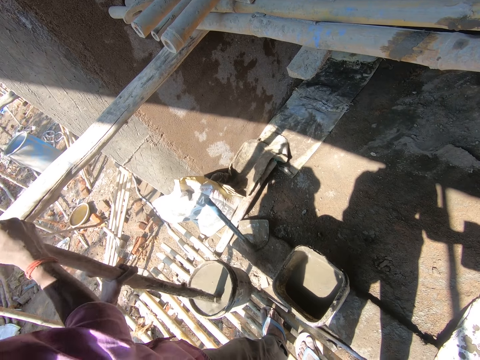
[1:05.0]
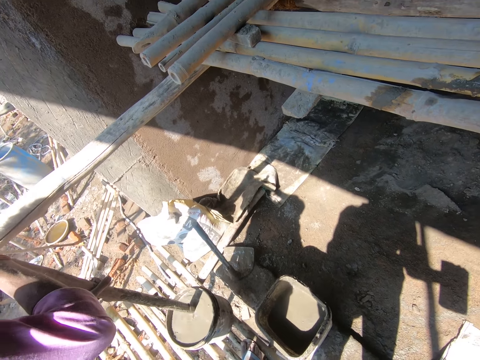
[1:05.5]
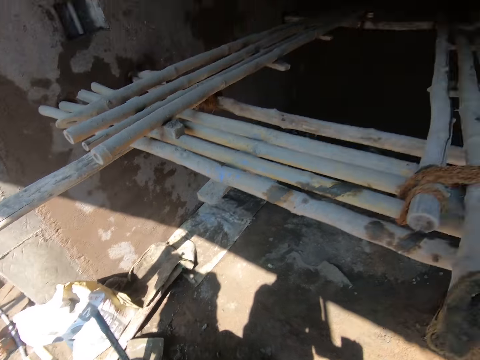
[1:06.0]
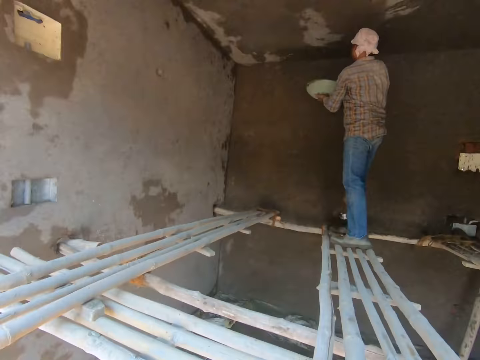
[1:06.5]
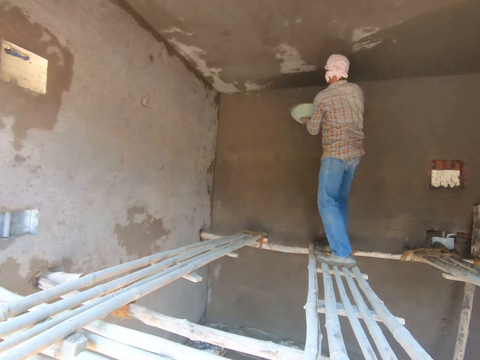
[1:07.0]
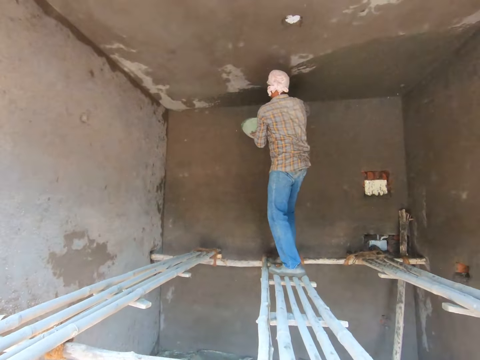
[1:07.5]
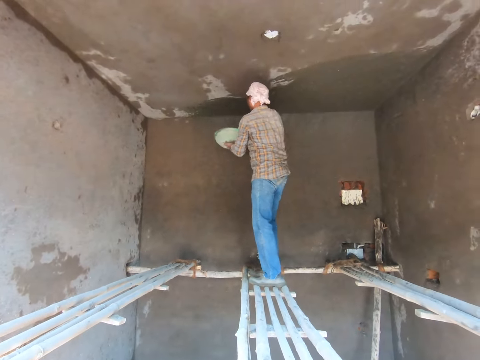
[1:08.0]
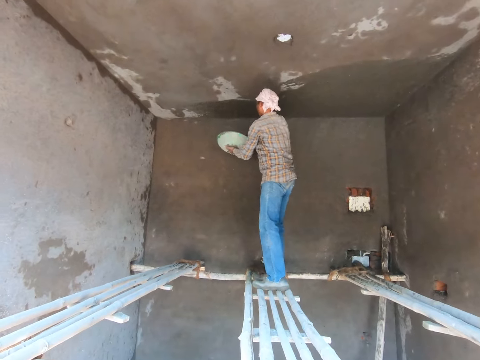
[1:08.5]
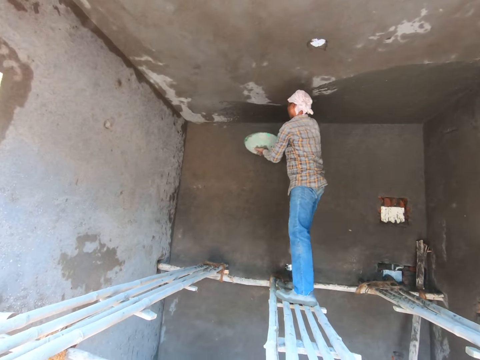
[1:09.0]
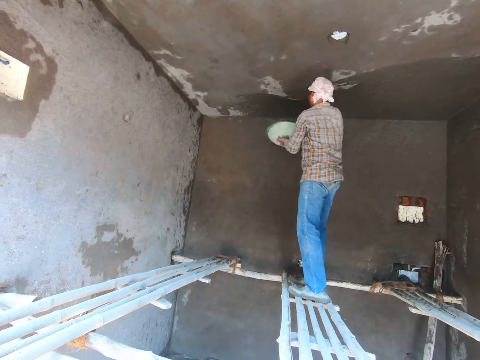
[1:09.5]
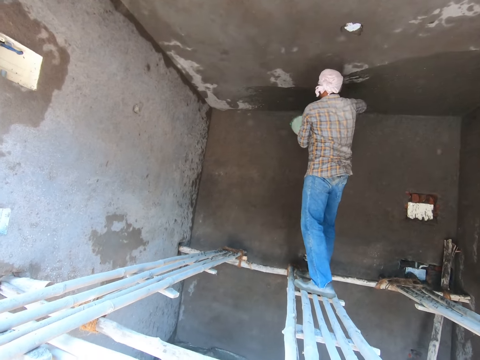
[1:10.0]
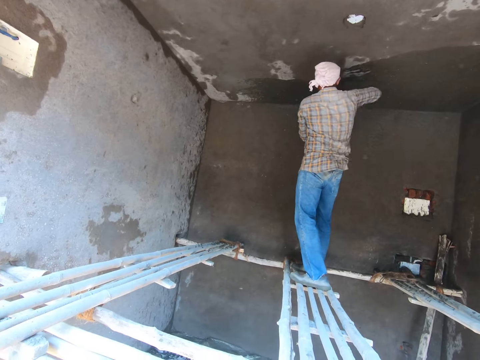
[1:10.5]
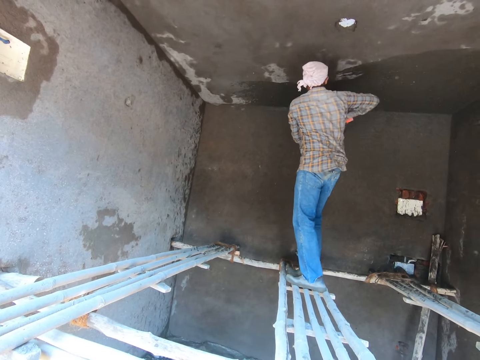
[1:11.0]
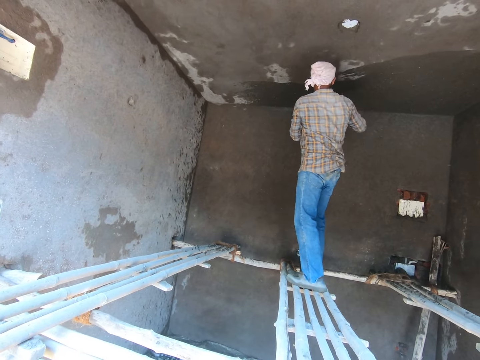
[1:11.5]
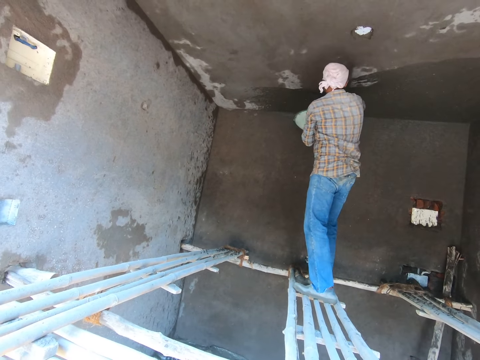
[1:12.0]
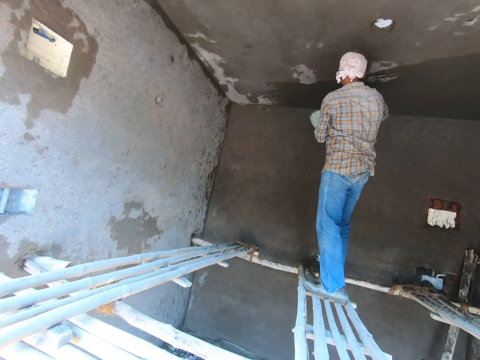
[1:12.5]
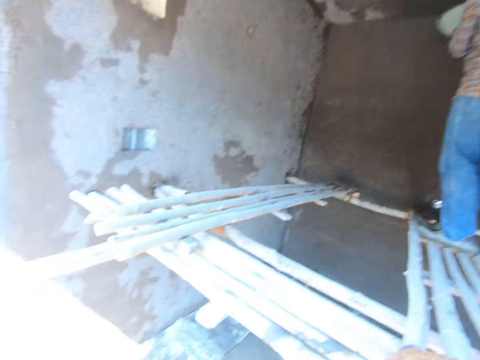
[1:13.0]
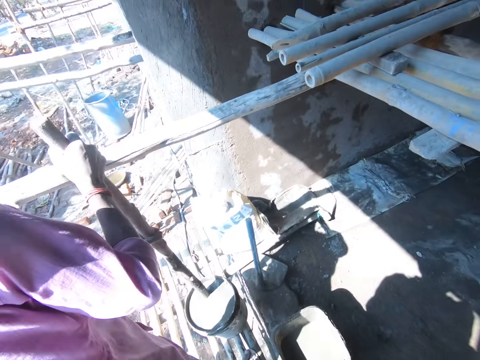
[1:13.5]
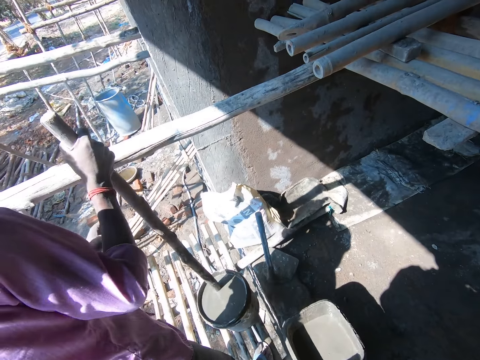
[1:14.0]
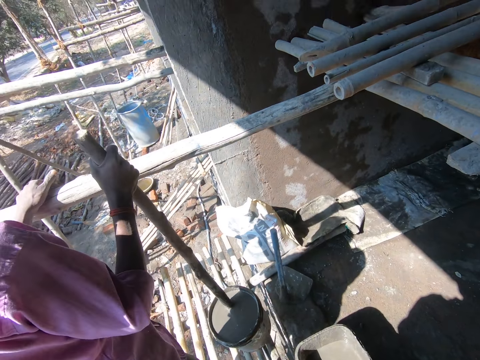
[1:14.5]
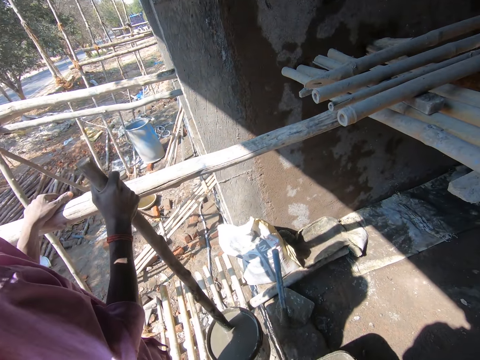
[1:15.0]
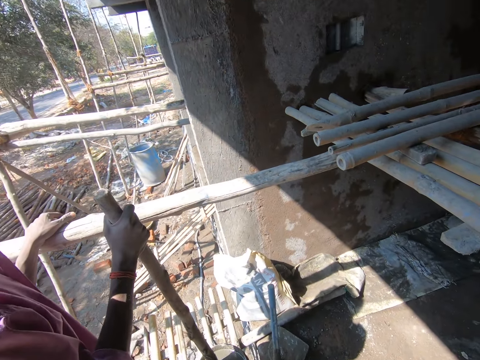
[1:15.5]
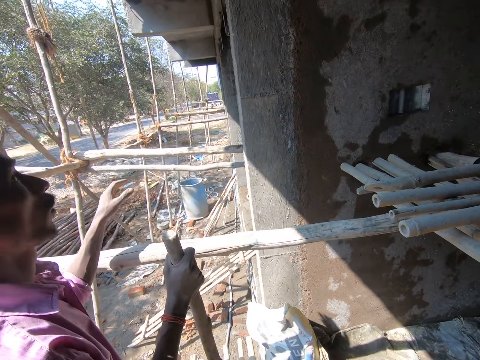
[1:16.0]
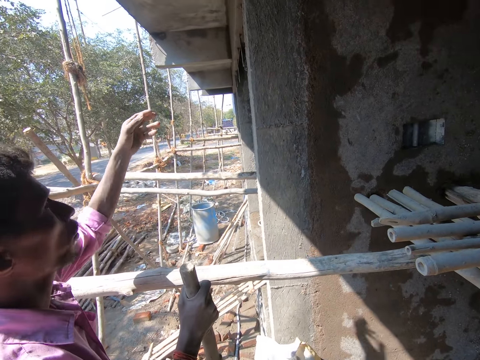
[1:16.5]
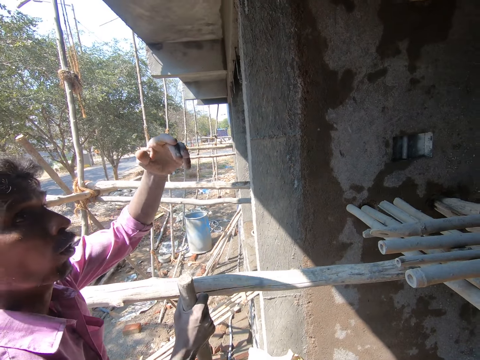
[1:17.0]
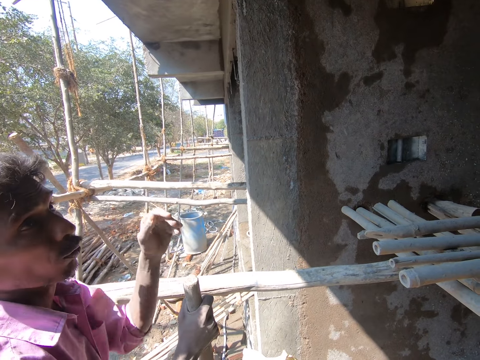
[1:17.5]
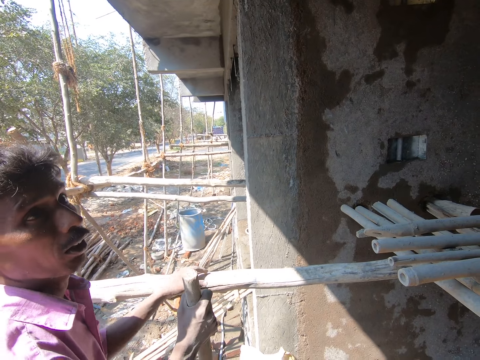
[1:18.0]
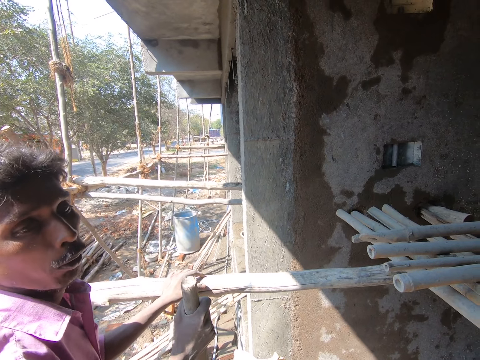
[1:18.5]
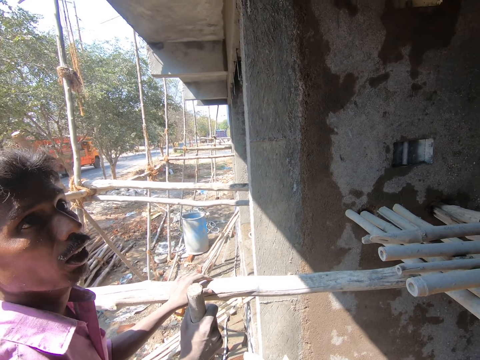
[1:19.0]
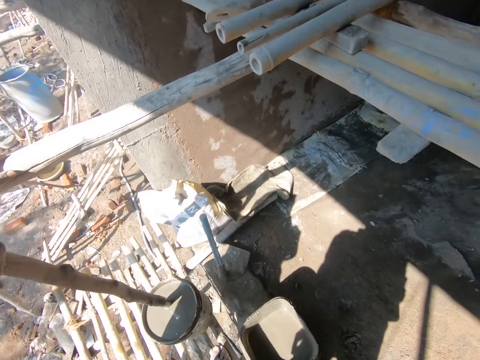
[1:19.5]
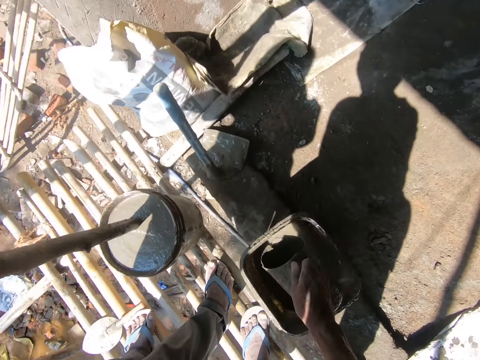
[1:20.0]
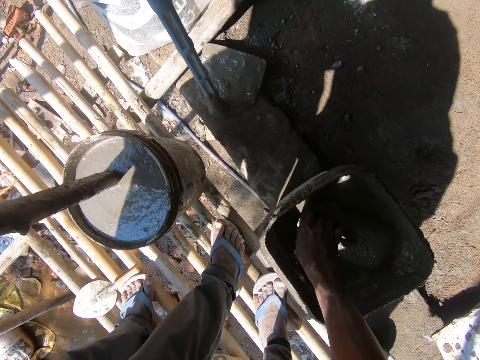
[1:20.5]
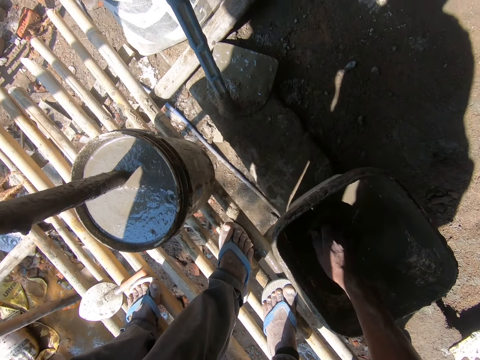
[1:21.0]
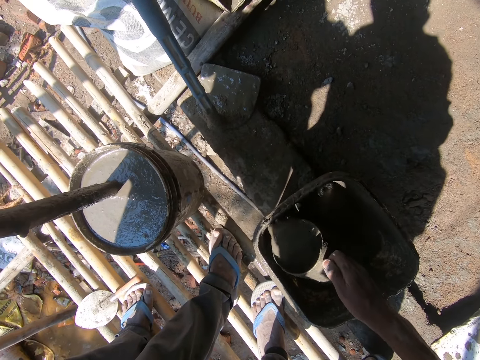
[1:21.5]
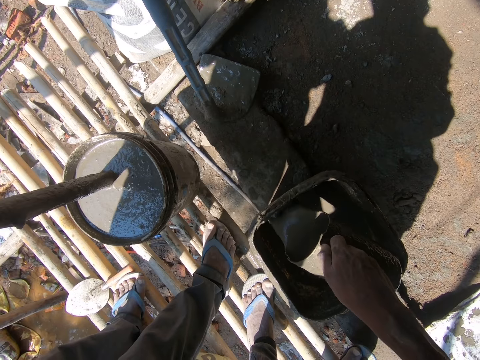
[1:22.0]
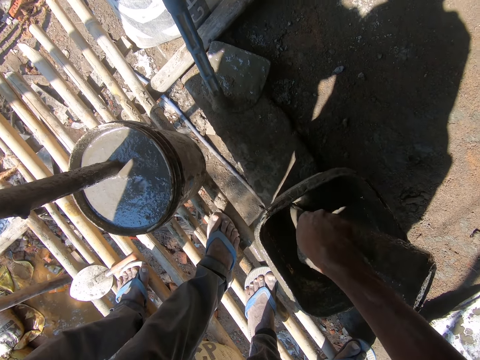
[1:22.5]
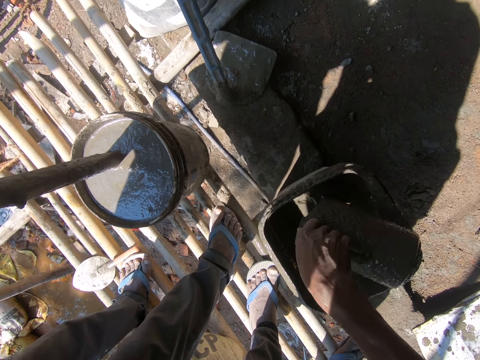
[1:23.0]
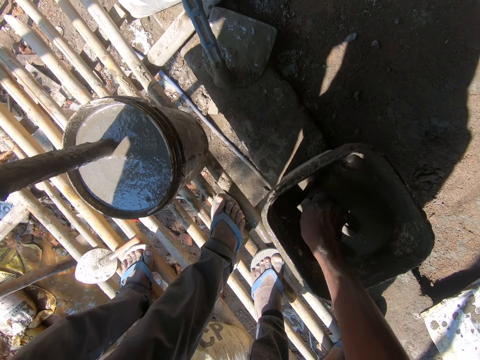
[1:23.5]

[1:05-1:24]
A person plasters the roof. The camera wearer faces inside a room. Another person looks around and converses. The camera wearer scoops diluted cement with a jug and mixes the sand.

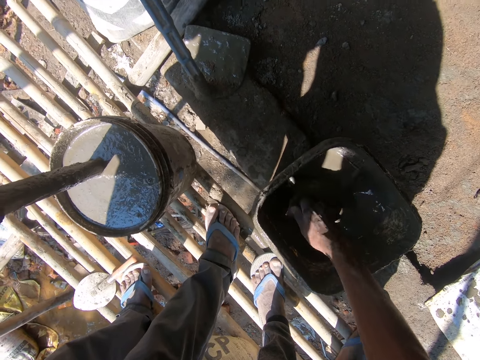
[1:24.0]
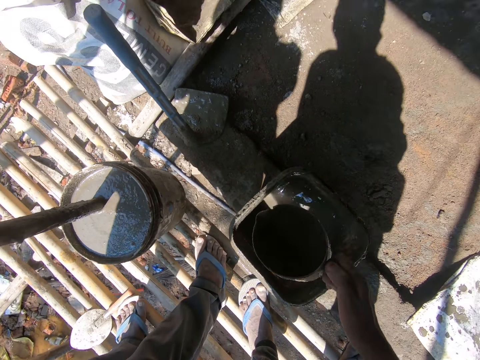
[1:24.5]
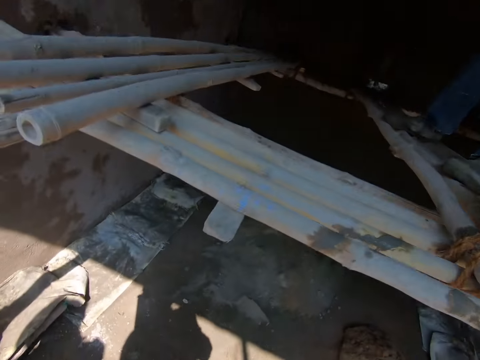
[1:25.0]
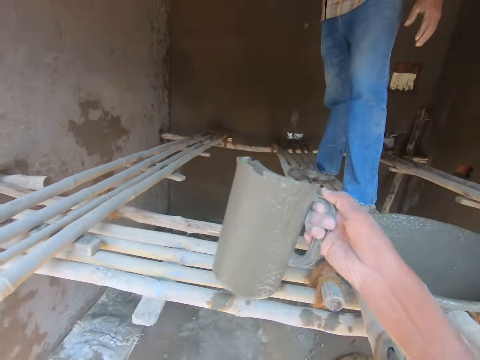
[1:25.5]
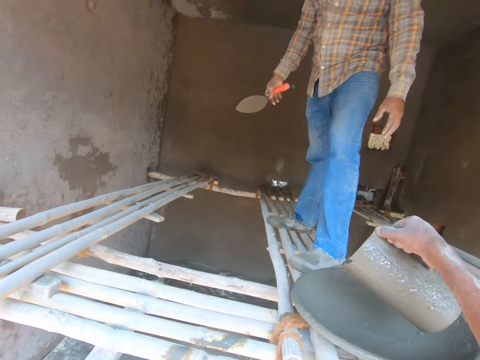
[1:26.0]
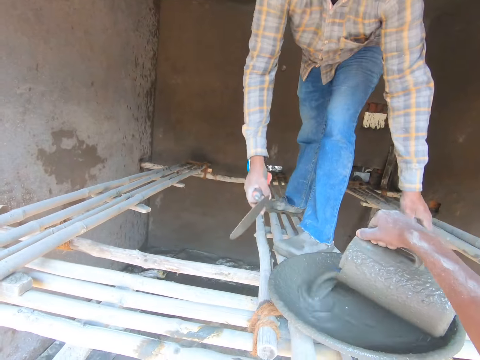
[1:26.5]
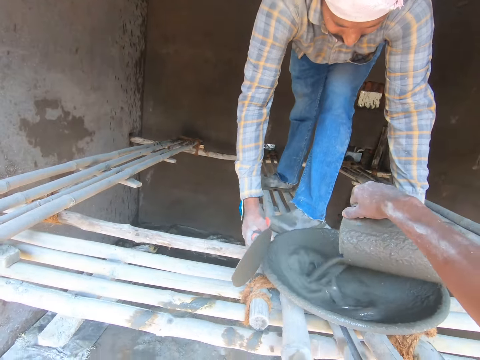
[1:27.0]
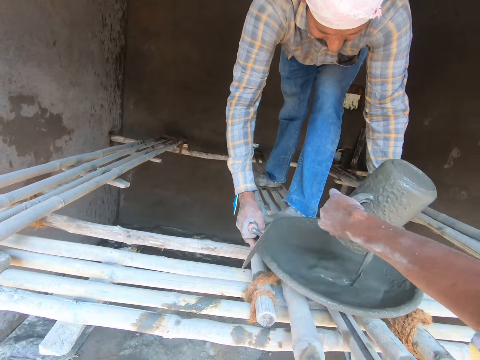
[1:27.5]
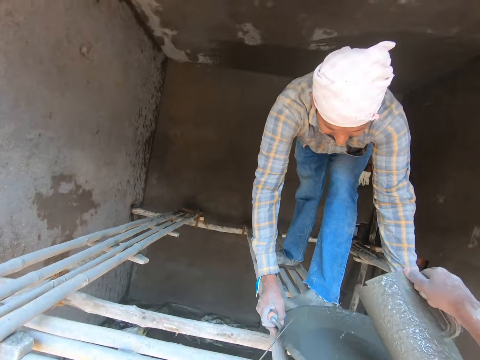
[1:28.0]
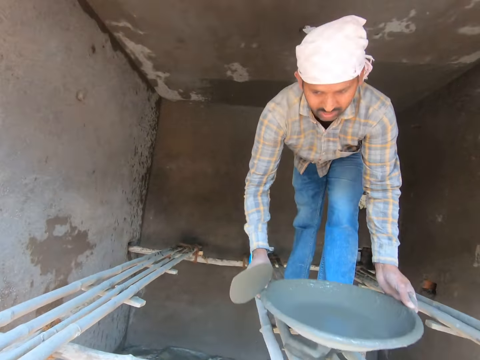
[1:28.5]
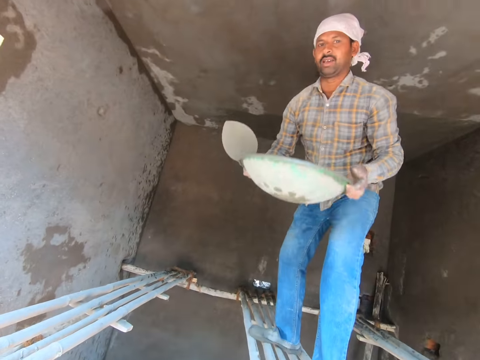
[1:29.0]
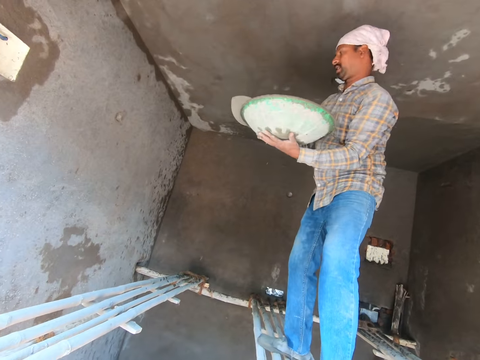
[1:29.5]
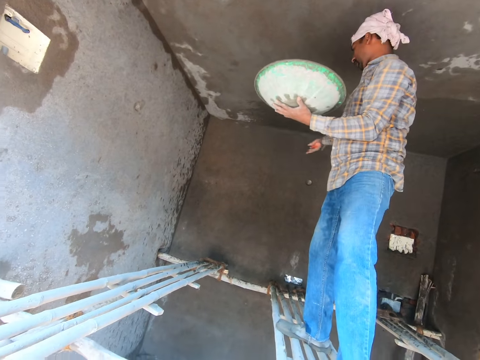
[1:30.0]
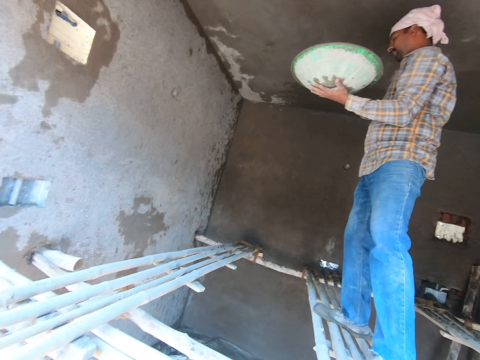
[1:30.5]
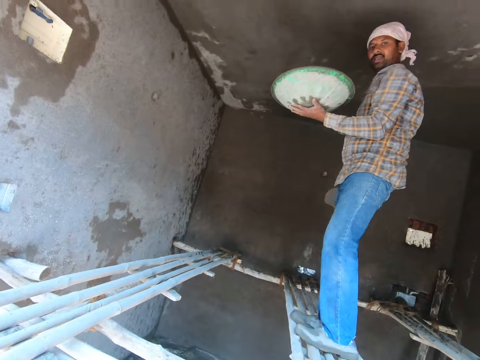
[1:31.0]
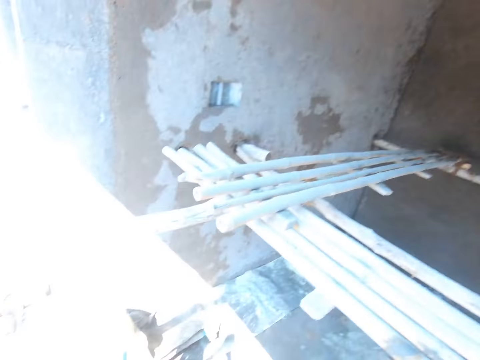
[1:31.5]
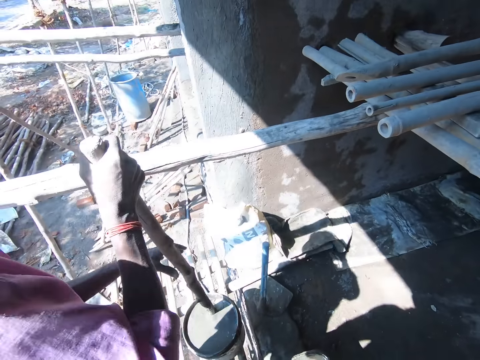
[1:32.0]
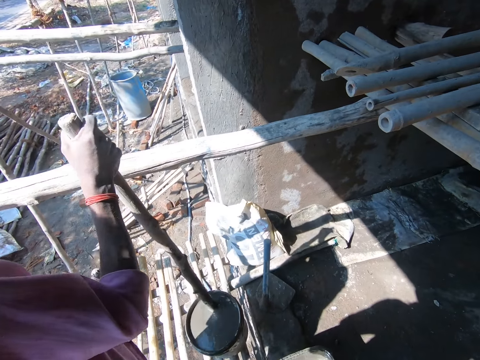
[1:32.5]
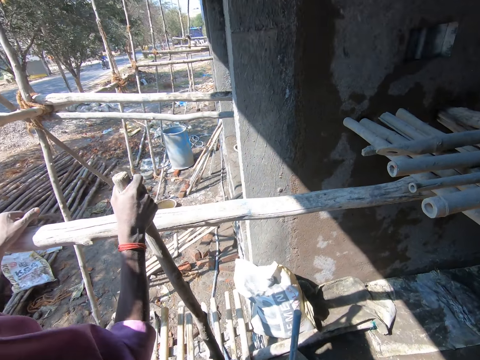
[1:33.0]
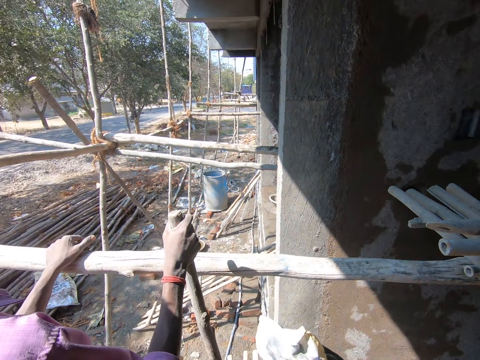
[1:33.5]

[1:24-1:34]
The camera wearer fetches the mixed sand, pours the diluted cement in a tray and puts the mixed sand on the basin. A person picks up the basin with the mixed sand.
